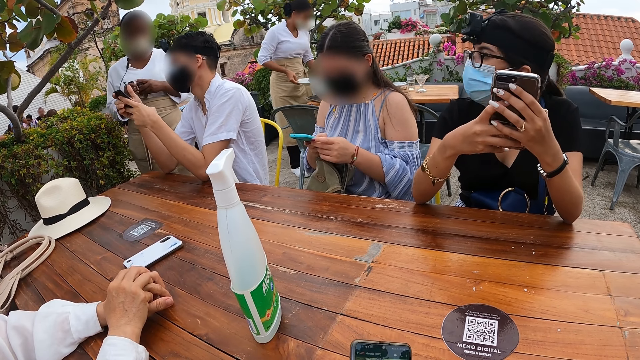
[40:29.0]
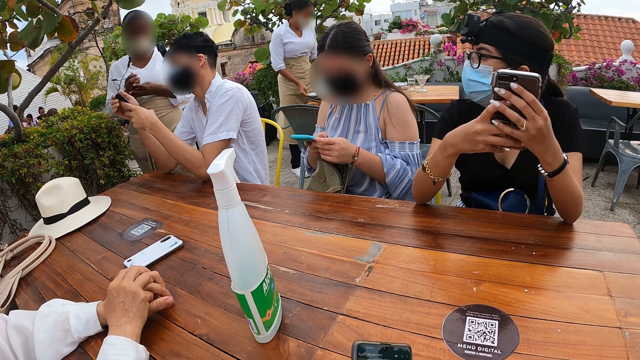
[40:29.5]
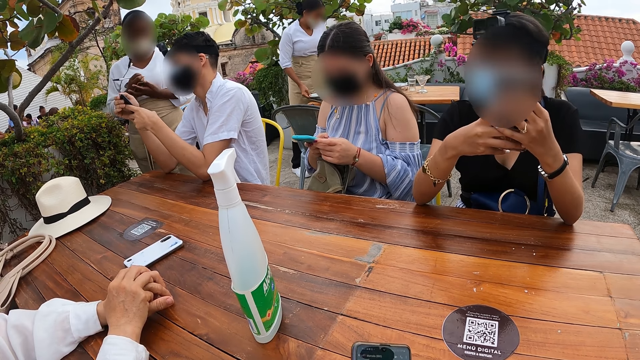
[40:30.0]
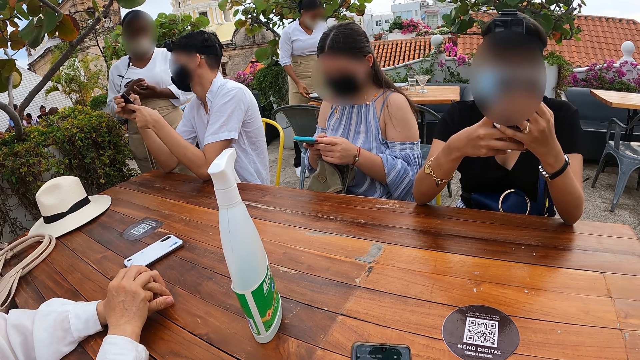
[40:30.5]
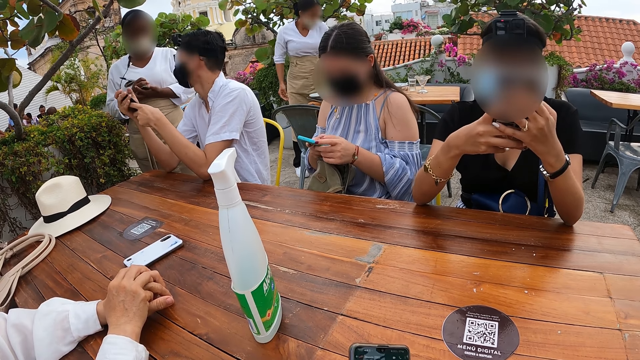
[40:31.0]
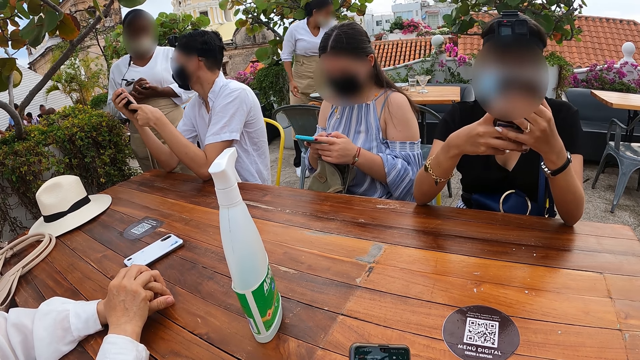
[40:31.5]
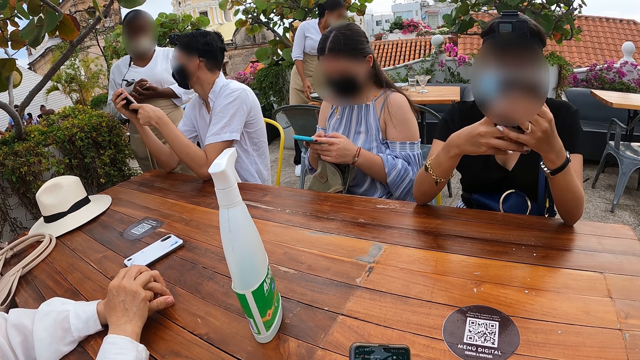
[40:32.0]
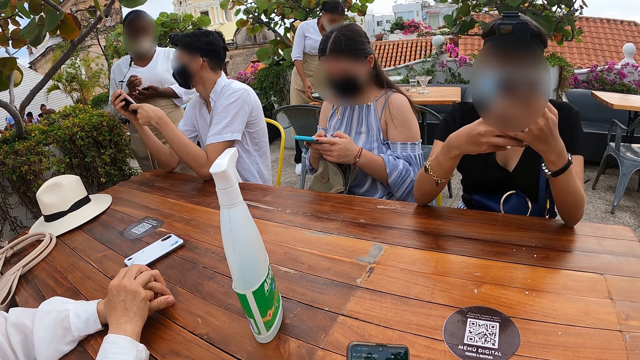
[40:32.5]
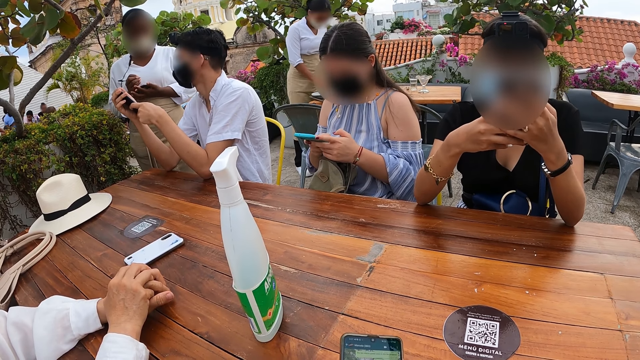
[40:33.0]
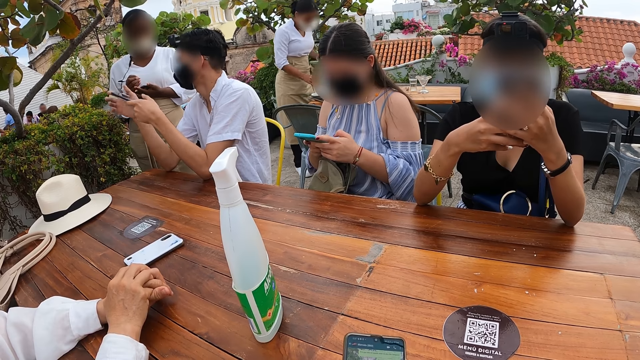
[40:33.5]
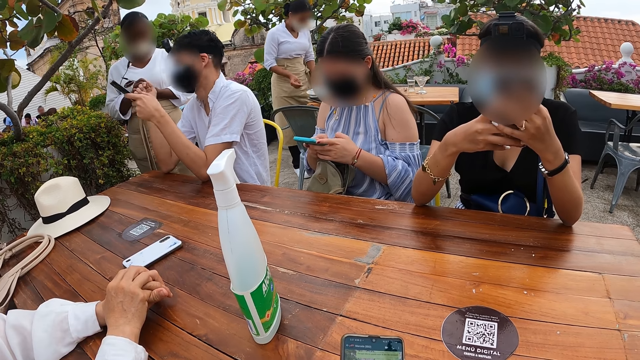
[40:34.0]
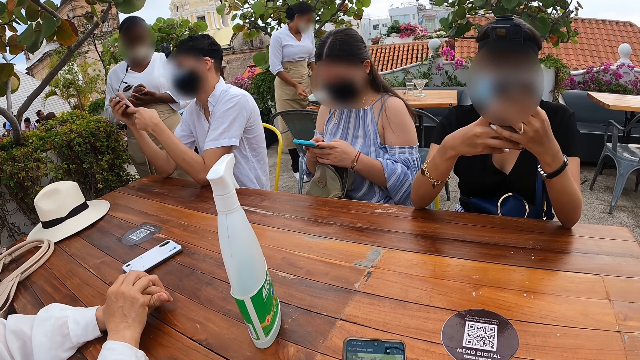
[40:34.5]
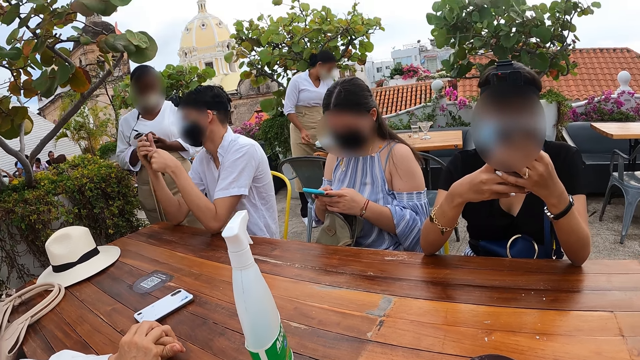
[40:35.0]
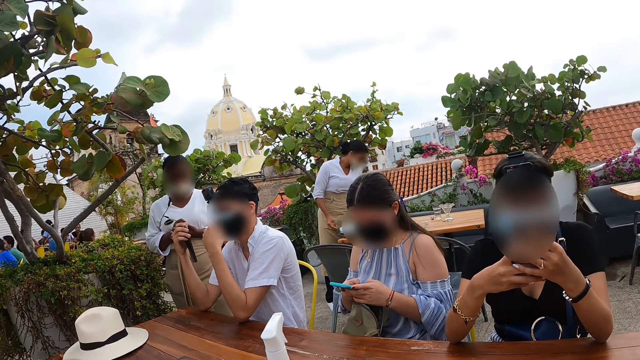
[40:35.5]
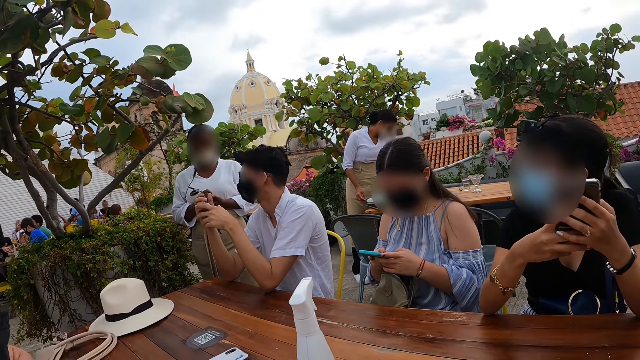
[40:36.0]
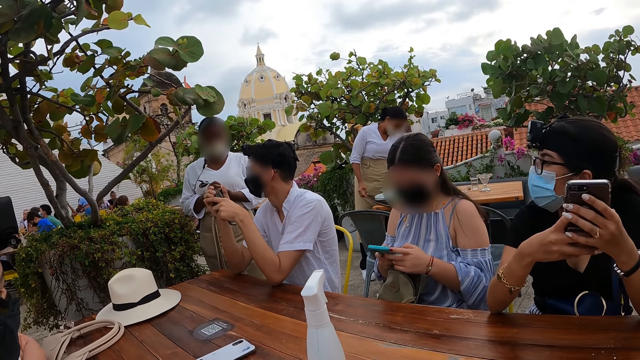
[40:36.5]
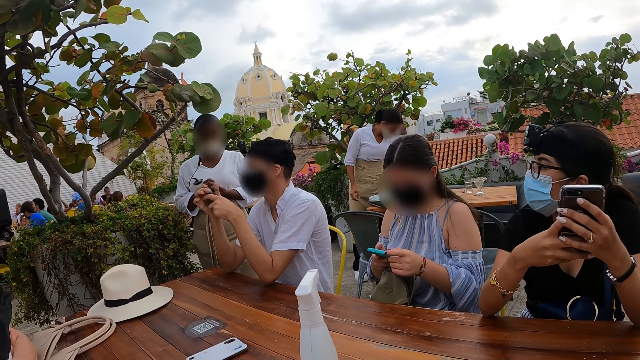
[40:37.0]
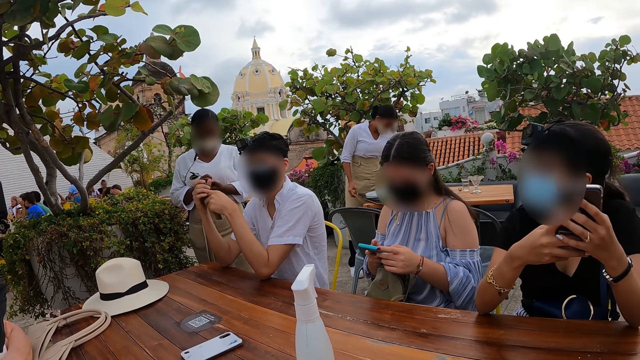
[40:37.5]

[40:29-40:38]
A woman packs some plates on a table with her hands. Another woman writes on the piece of paper in her left hand with the pen in her right hand.

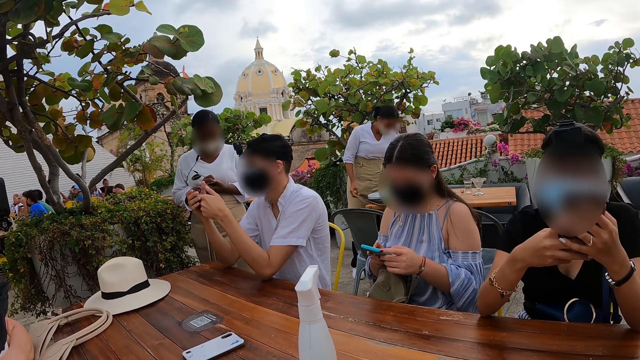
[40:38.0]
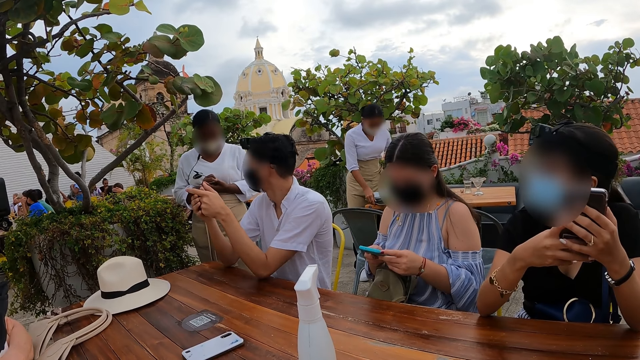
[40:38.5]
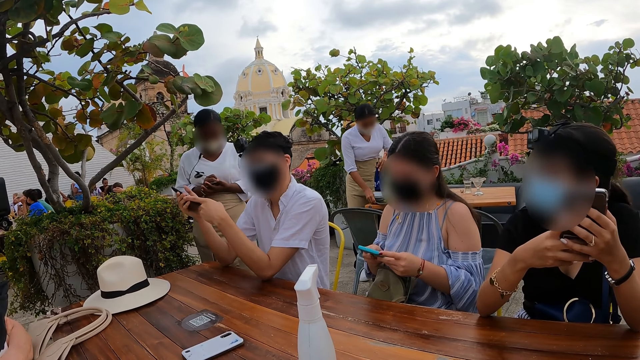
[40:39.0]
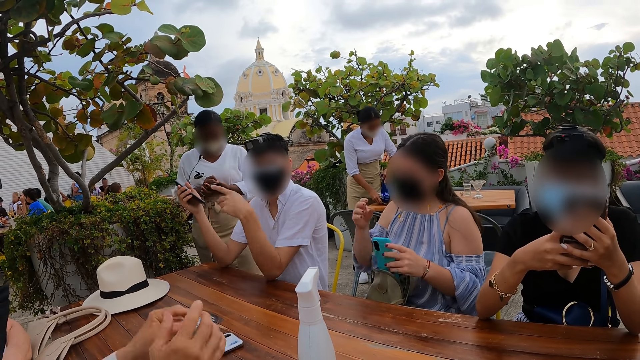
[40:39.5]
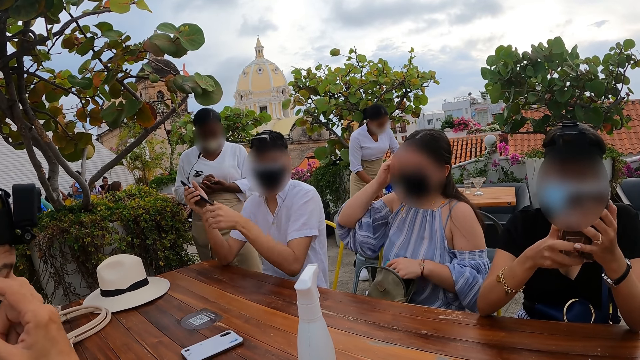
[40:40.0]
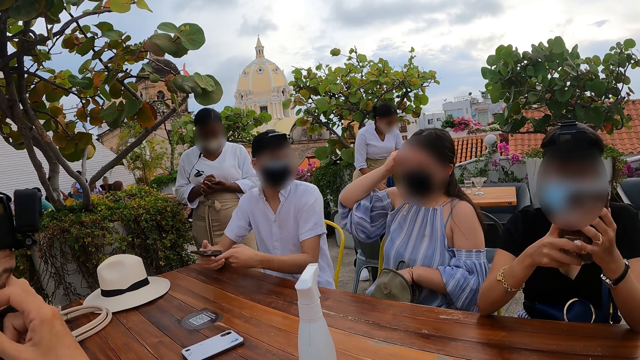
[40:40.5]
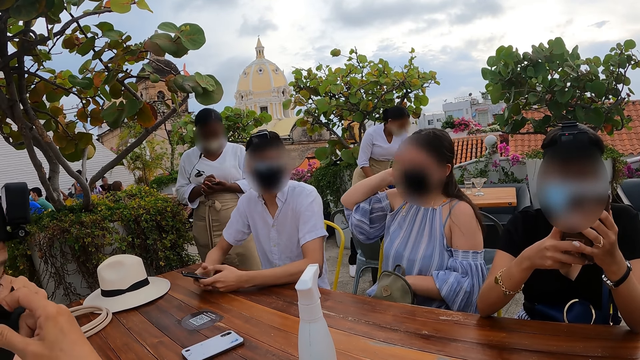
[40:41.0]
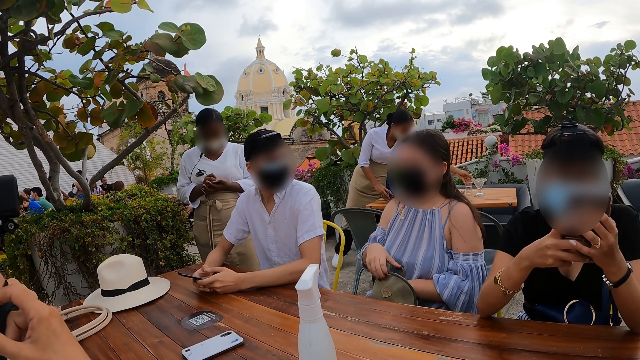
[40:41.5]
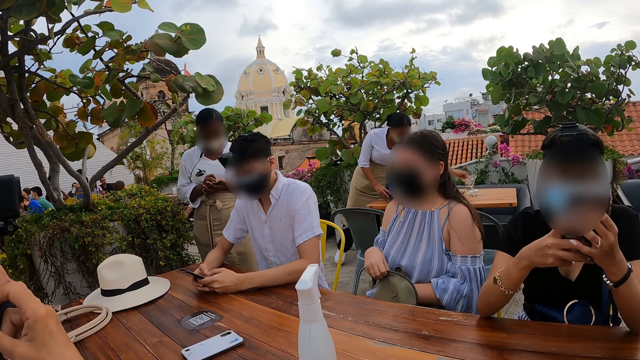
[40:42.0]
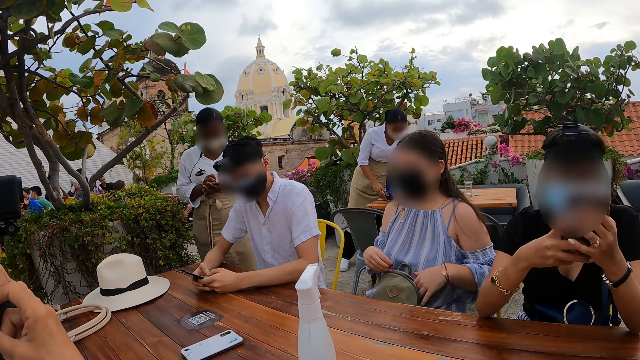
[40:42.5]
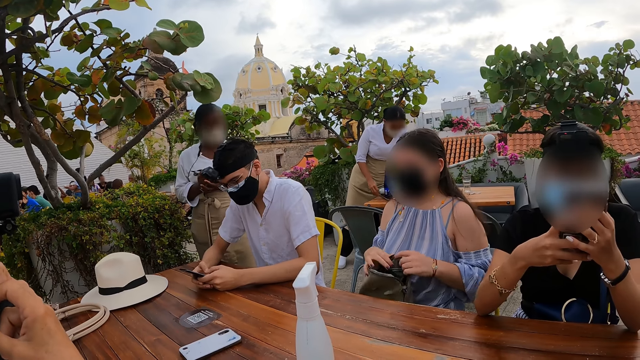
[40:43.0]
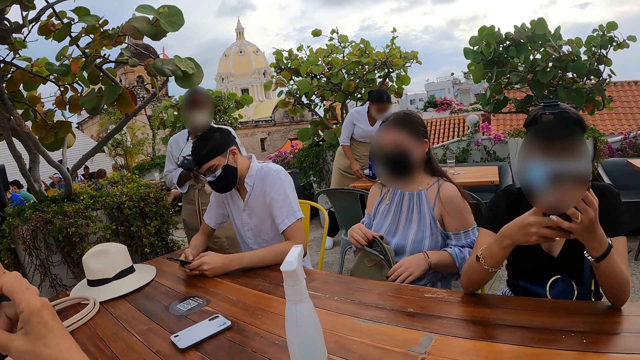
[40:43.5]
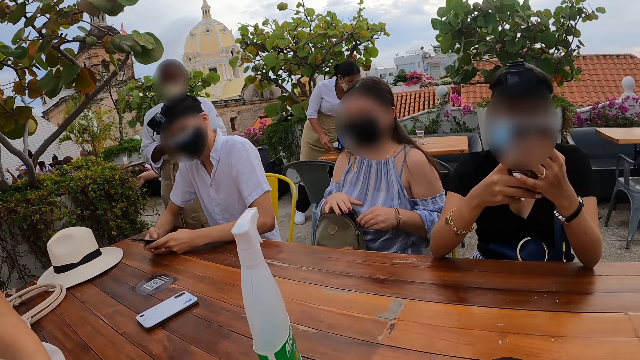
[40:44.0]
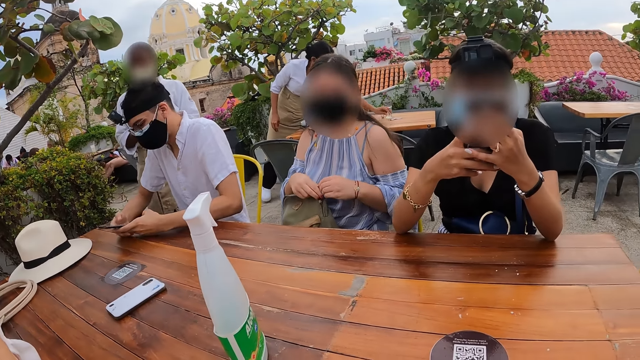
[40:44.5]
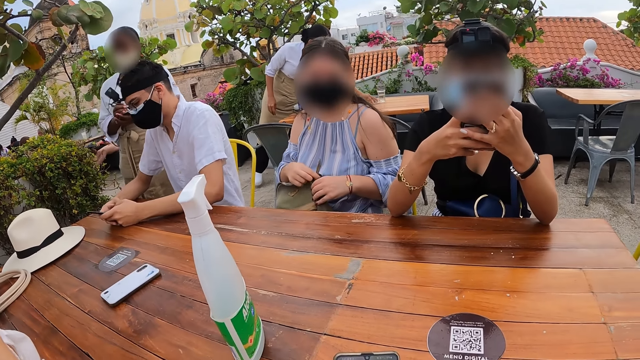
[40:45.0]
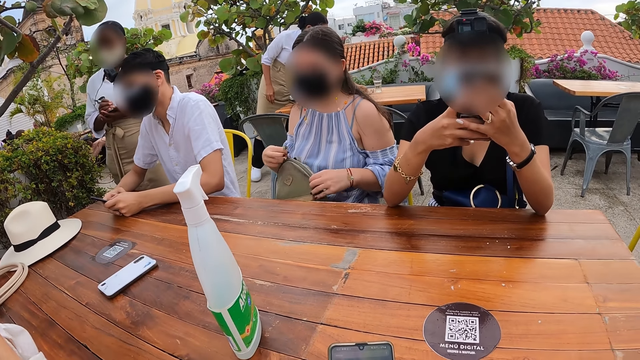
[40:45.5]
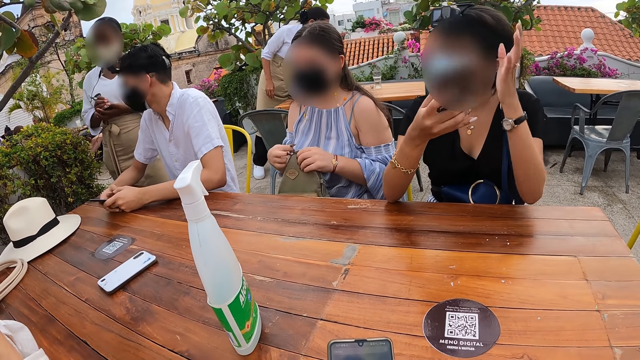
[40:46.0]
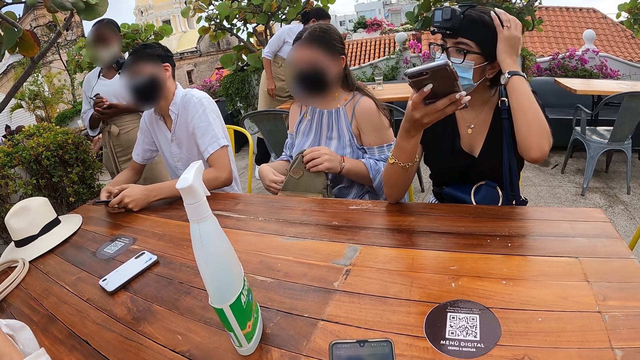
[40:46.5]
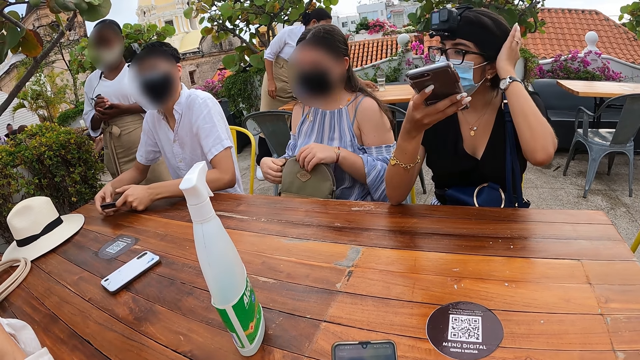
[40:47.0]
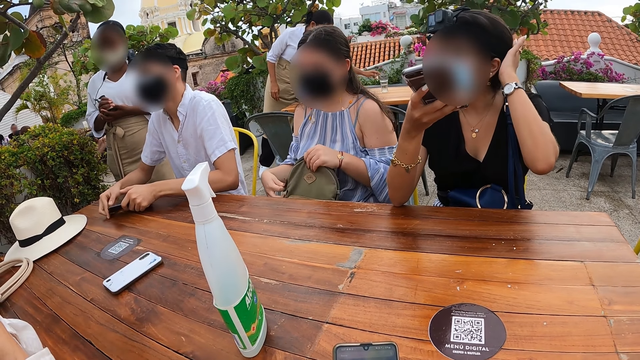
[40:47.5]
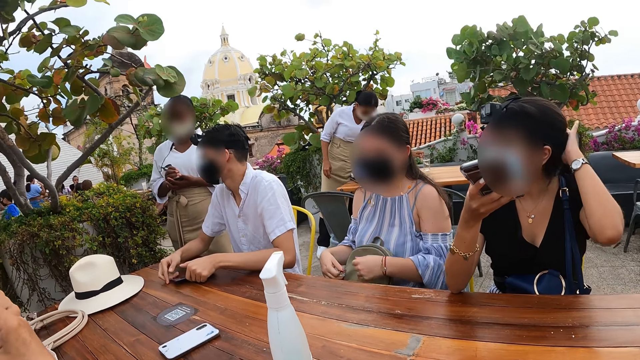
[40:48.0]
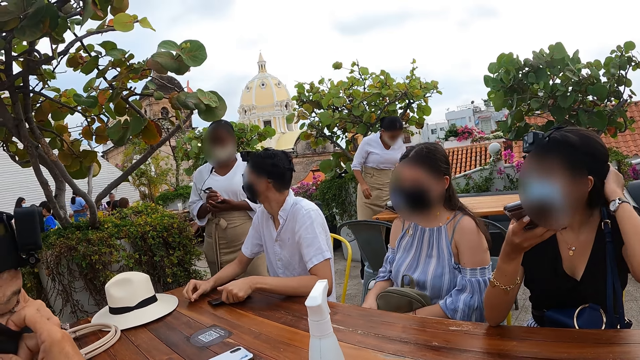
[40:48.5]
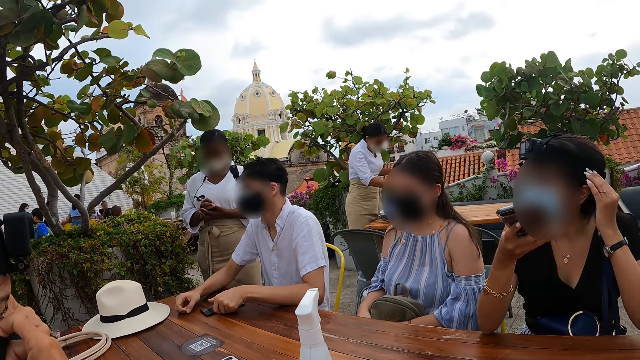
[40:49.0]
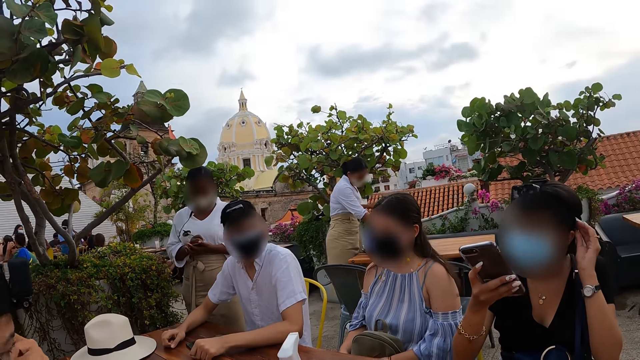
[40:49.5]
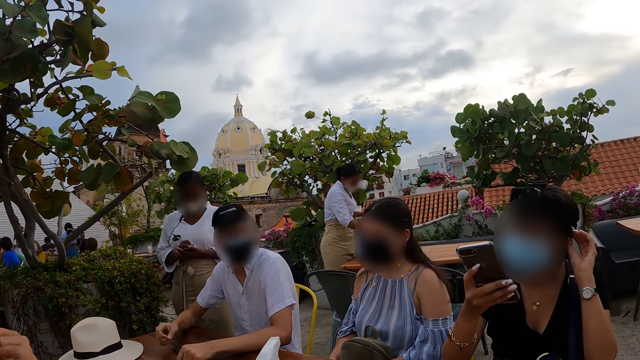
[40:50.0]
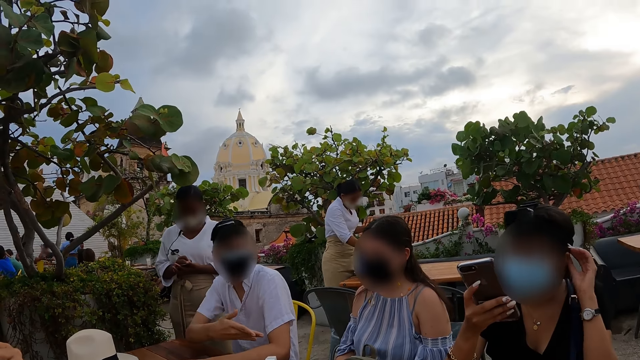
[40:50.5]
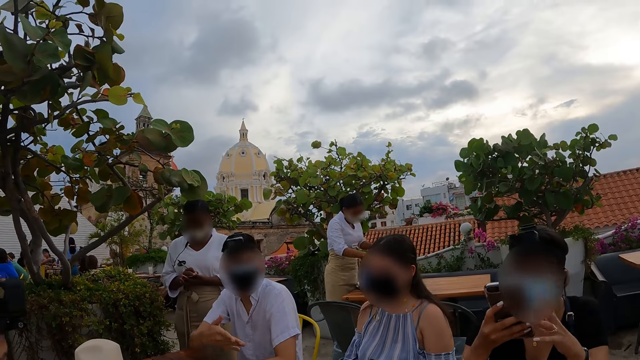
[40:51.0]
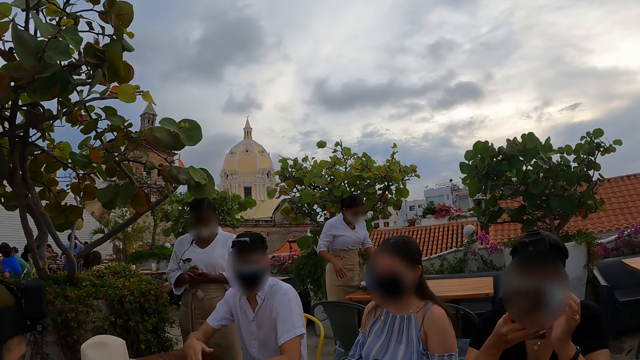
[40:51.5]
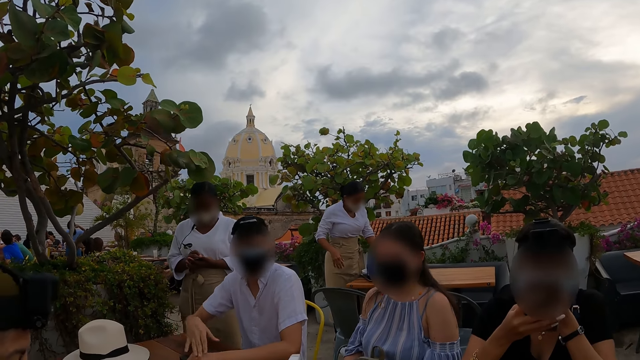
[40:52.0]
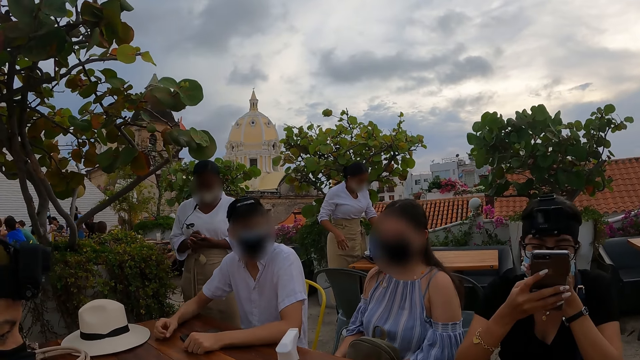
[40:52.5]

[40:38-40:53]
The woman drops the phone in her left hand inside the bag. She adjusts her hair with her right hand. She zips the bag on her leg with her right hand. Another woman touches her hair with her left hand. A person holds her hair. Another person puts the phone on the table. A third woman writes in the jotter with the pen in her right hand. A man waves his right hand.
